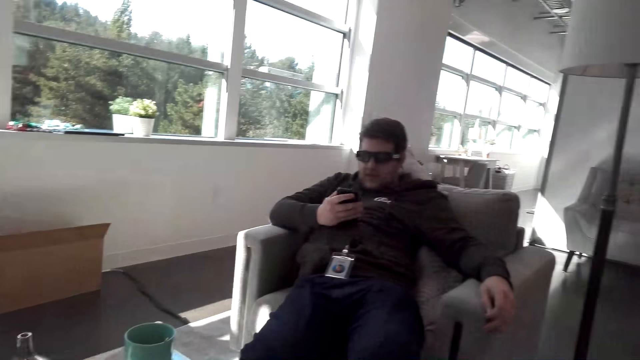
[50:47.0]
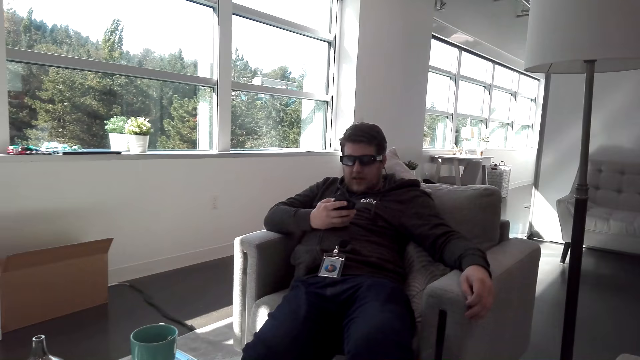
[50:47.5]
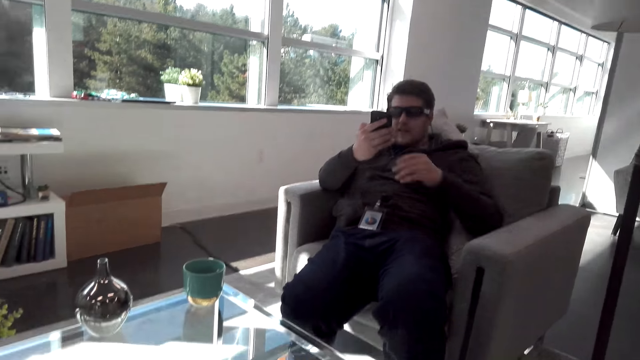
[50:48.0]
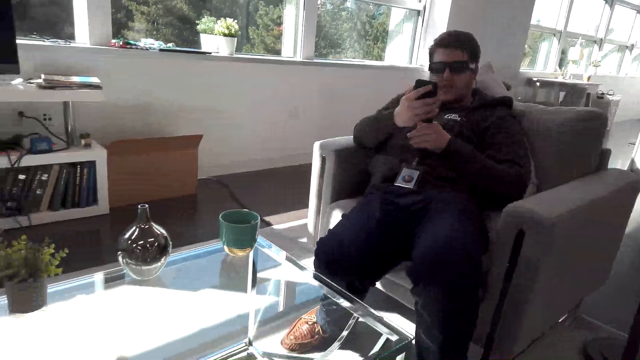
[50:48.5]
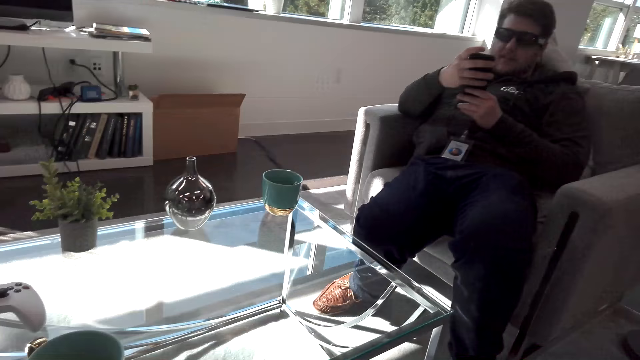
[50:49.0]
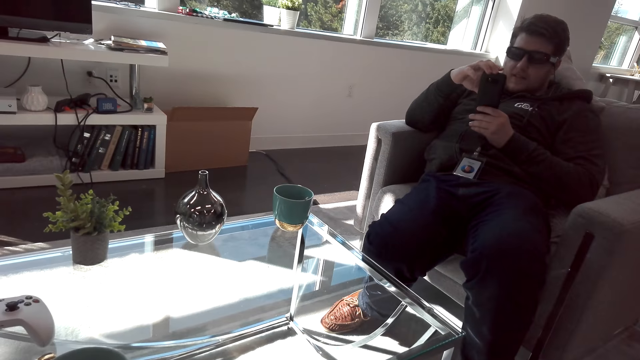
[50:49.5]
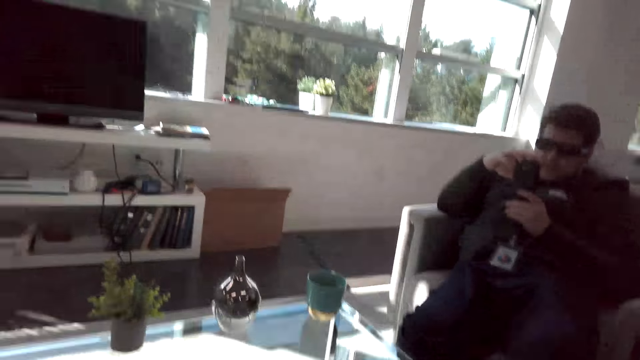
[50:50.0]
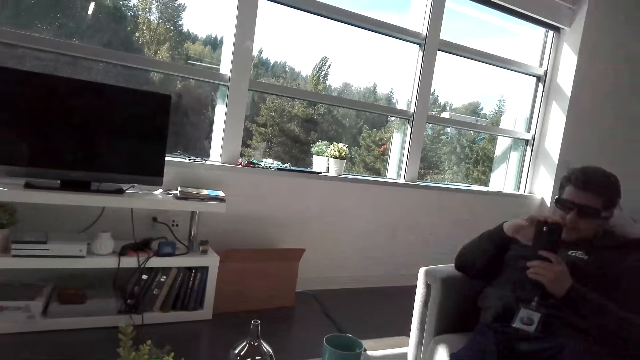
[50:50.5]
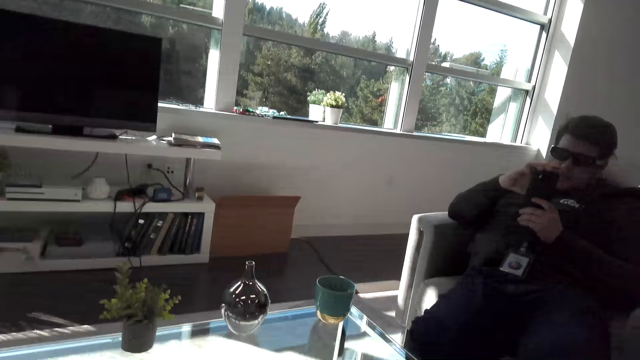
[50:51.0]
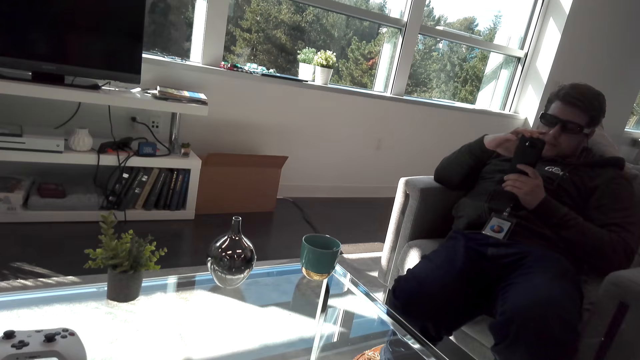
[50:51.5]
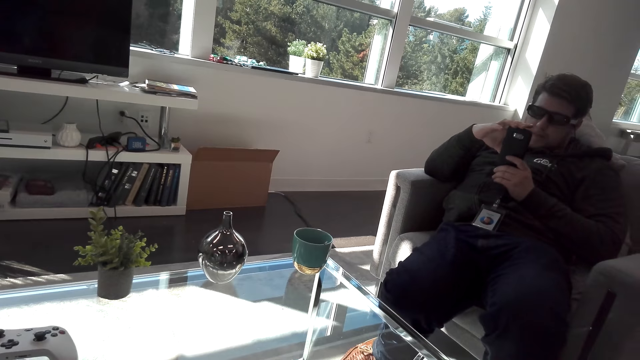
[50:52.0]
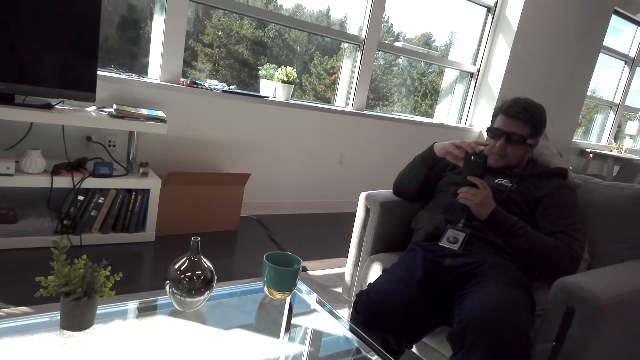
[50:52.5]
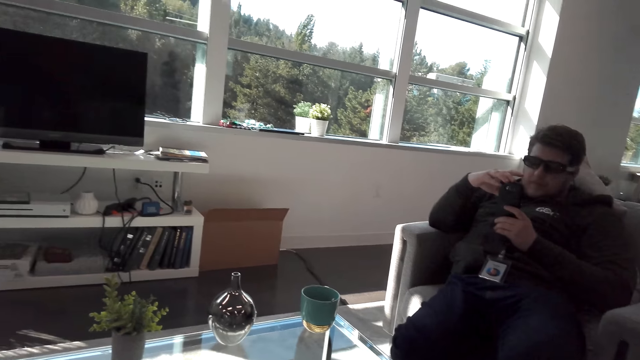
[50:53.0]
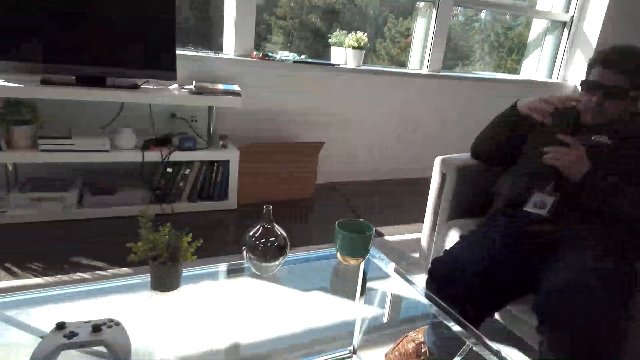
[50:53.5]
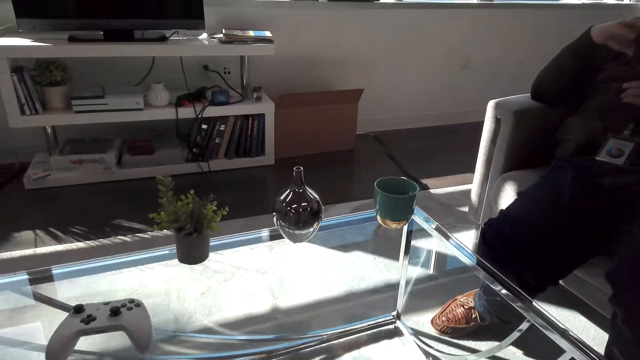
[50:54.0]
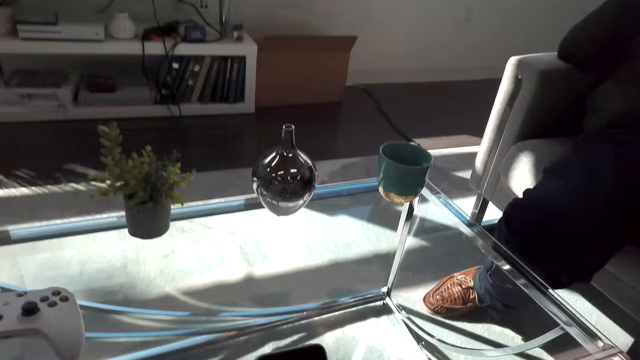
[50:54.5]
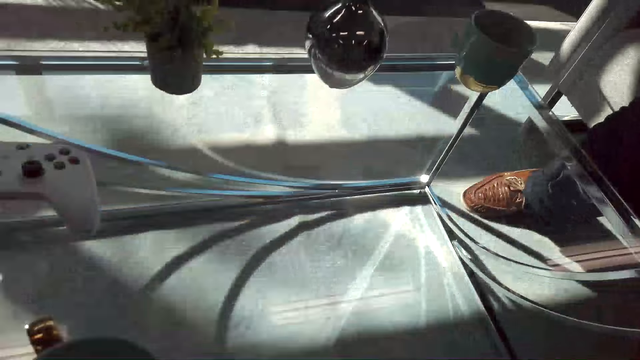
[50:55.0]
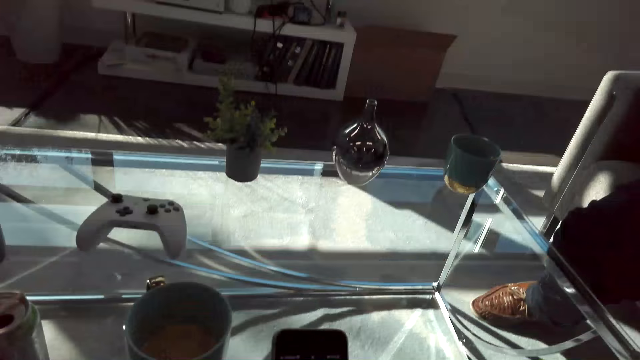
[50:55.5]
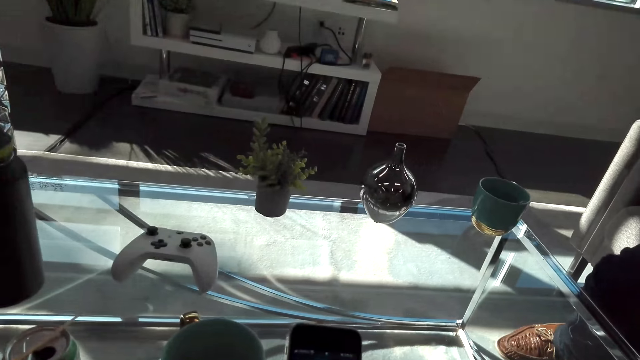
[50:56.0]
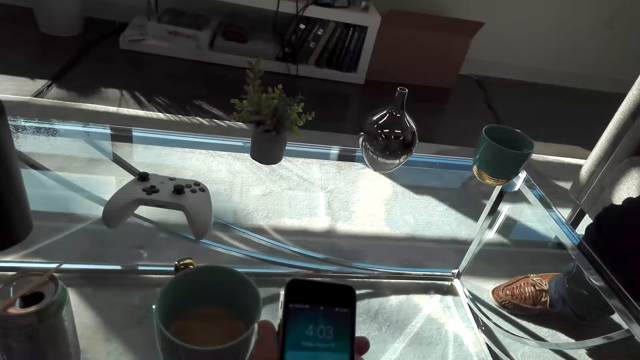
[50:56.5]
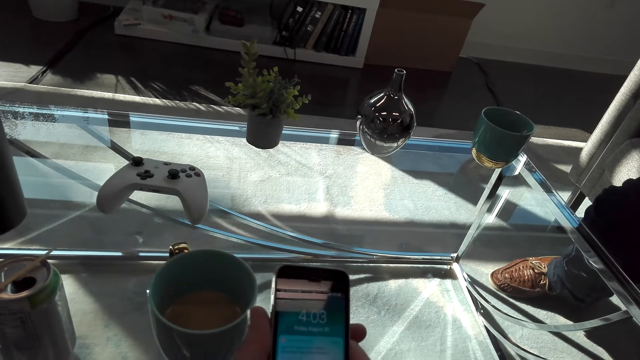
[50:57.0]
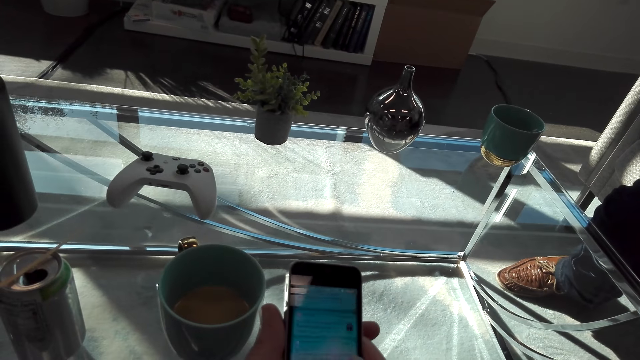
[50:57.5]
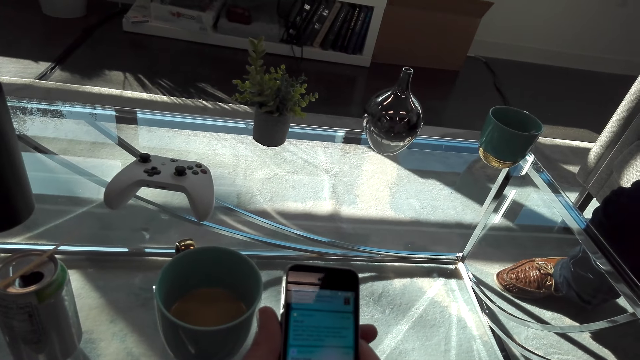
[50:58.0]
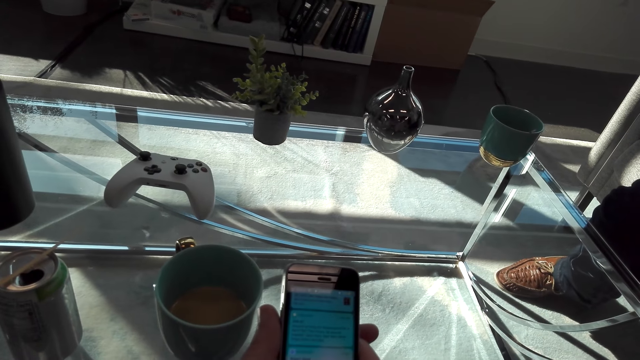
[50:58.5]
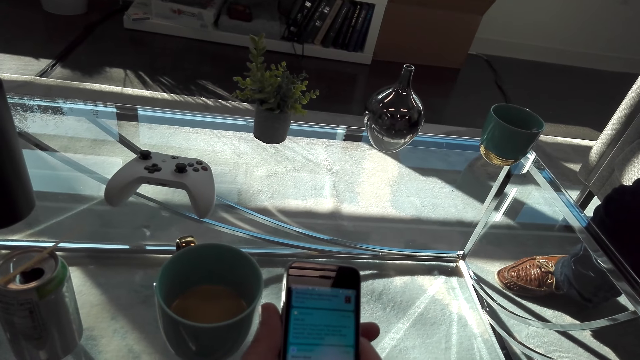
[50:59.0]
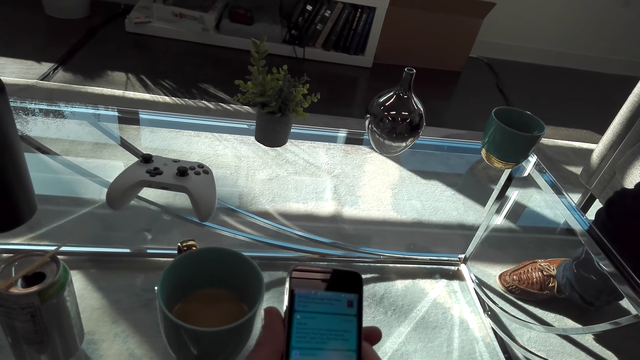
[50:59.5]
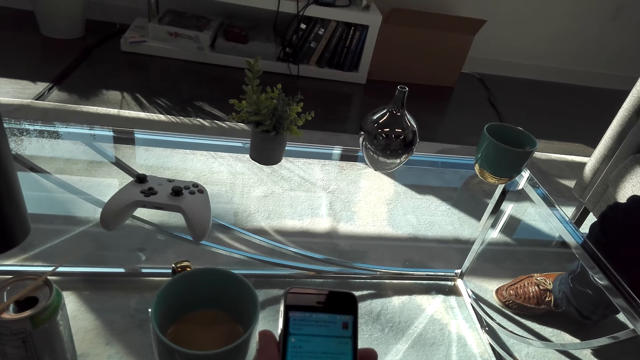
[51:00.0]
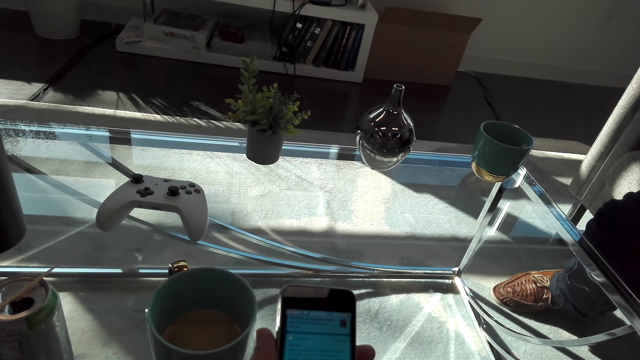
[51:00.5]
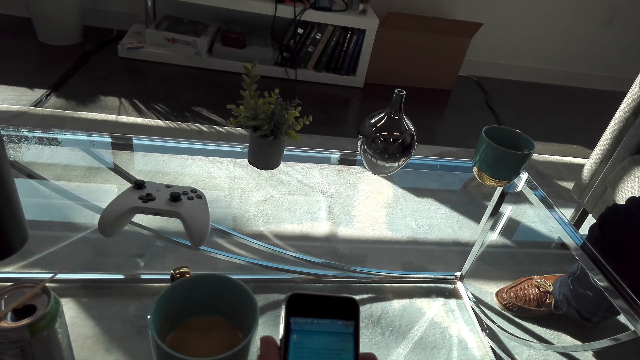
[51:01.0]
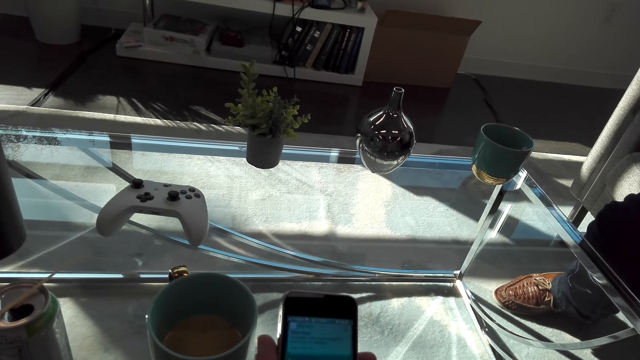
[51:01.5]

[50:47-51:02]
A man looks at the phone and uses the phone. The man scrolls the phone. The camera wearer uses the phone. They put the phone on the table. They scroll the phone.

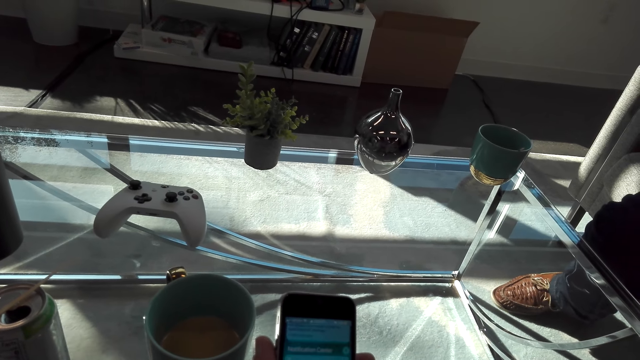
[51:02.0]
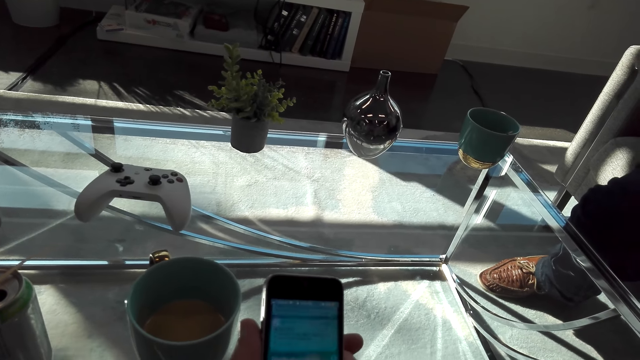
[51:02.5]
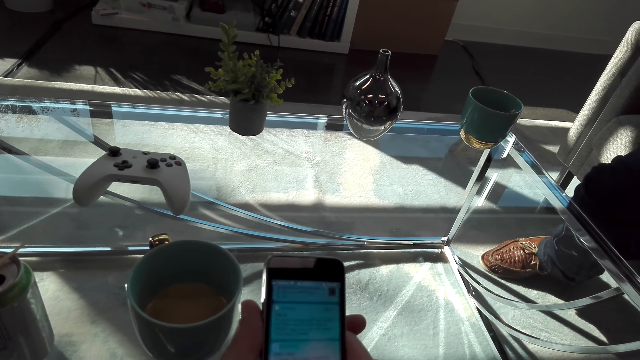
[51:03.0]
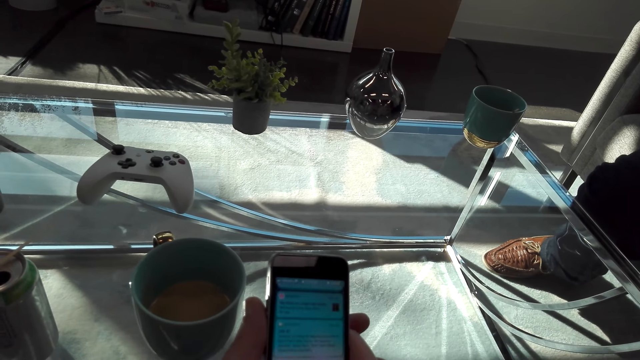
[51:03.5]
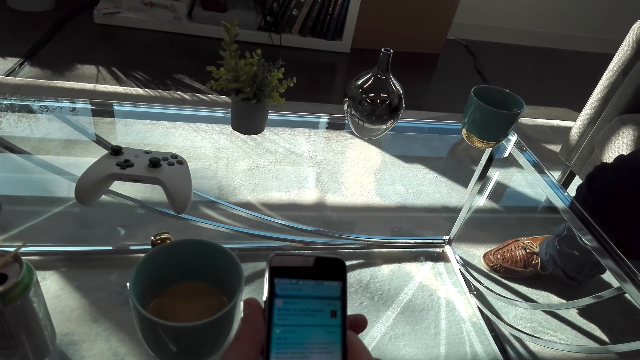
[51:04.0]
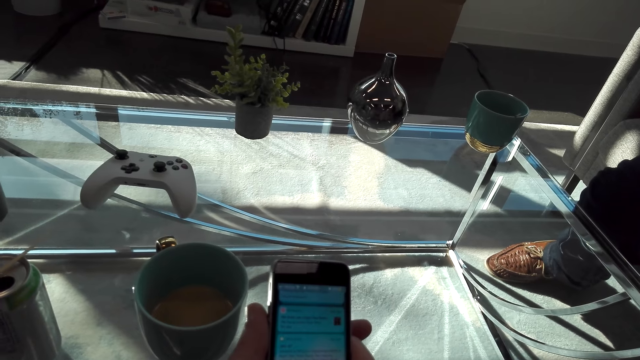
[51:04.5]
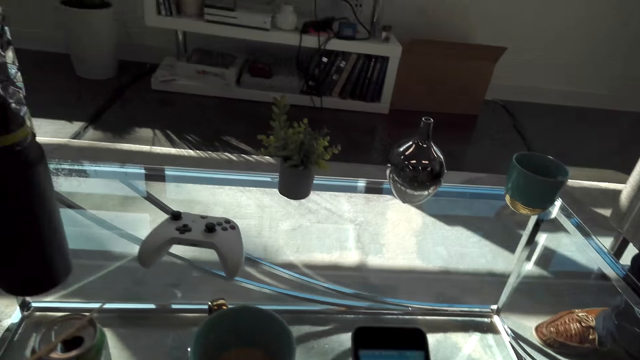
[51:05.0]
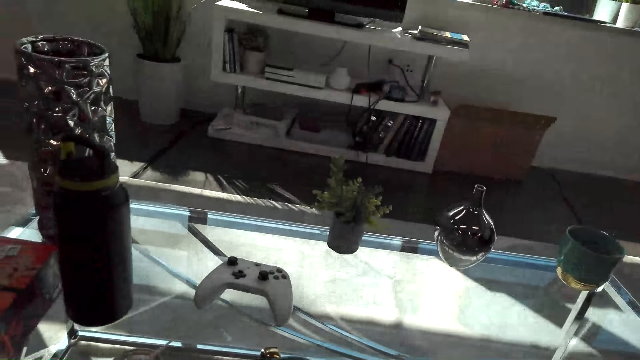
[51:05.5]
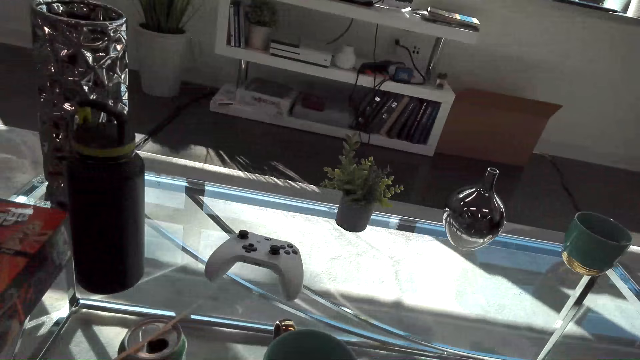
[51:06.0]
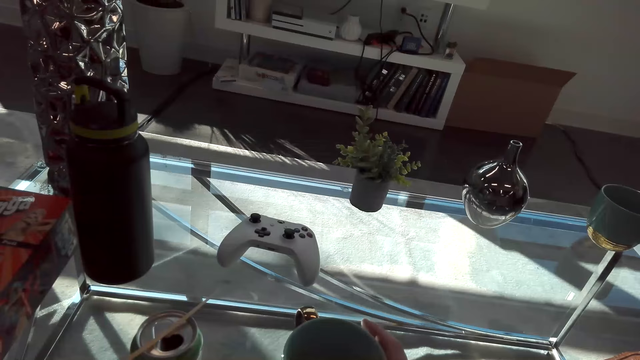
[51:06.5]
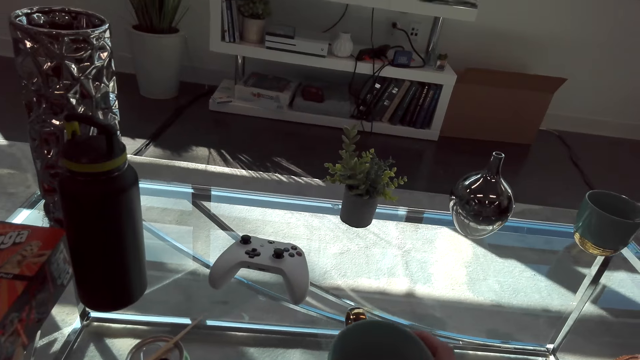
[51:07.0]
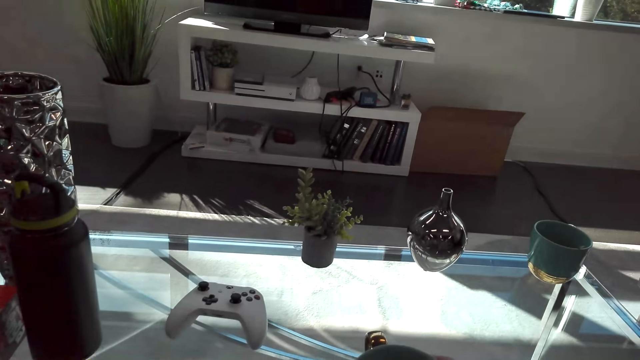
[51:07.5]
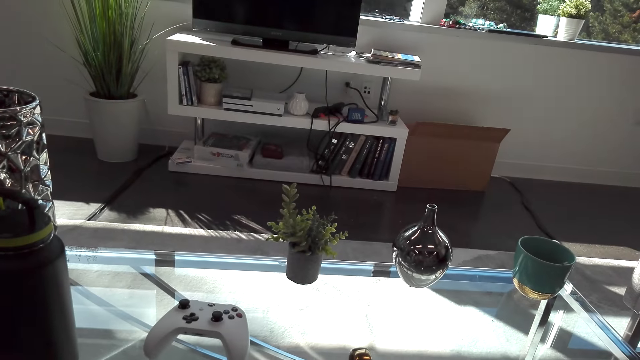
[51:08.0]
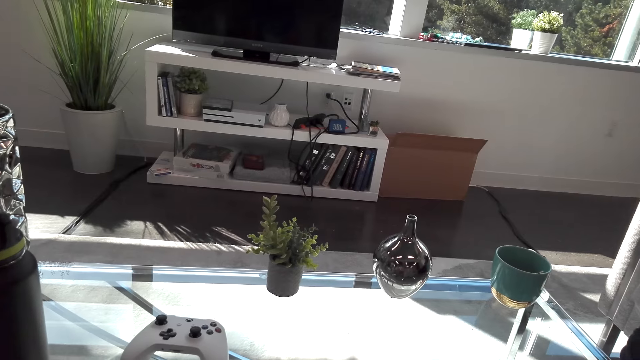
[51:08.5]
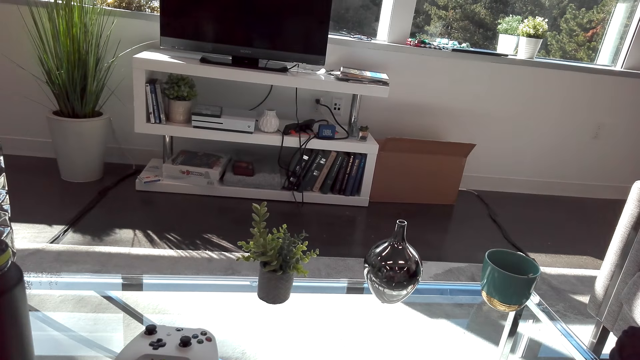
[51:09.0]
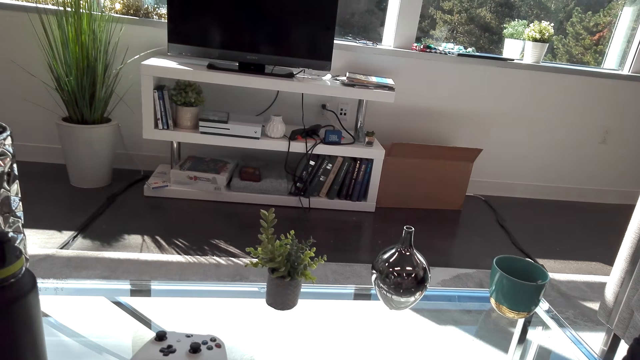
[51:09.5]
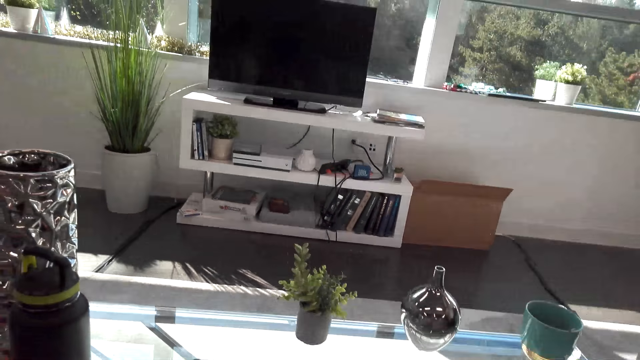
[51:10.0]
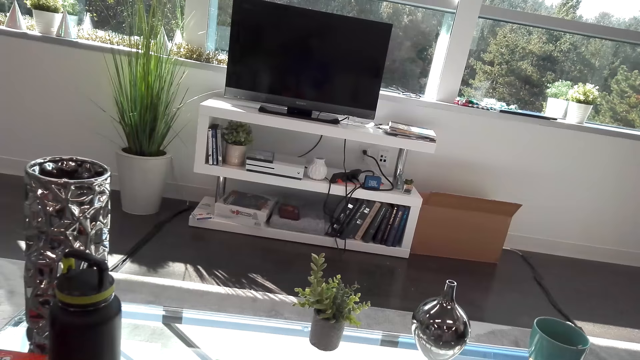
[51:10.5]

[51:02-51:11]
The camera wearer drinks something. They hold a coffee mug.
